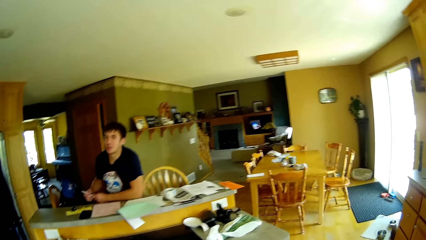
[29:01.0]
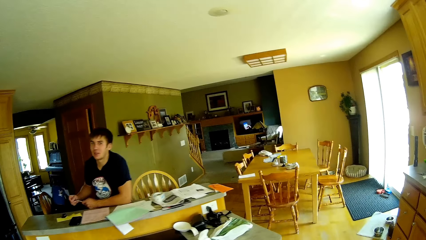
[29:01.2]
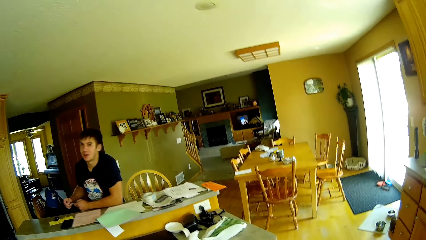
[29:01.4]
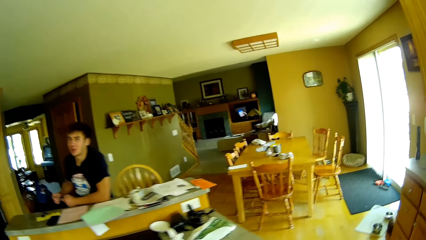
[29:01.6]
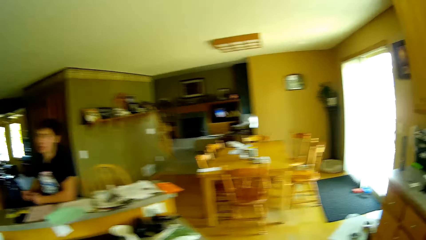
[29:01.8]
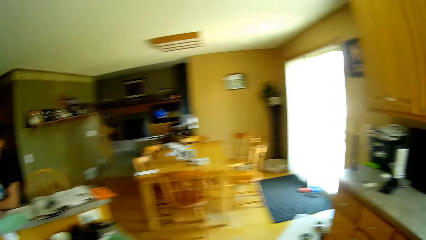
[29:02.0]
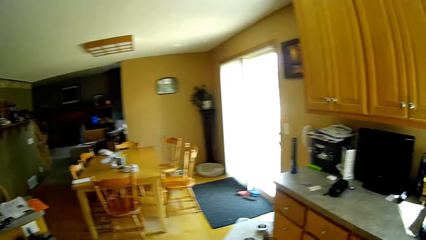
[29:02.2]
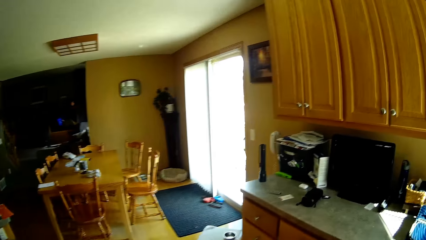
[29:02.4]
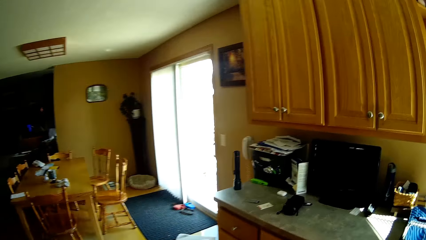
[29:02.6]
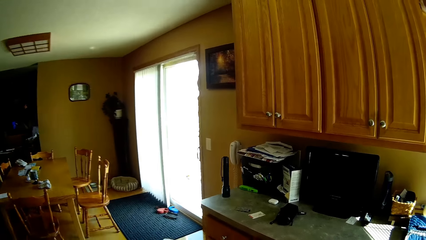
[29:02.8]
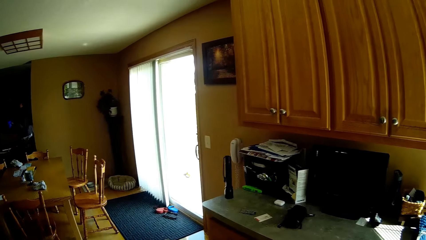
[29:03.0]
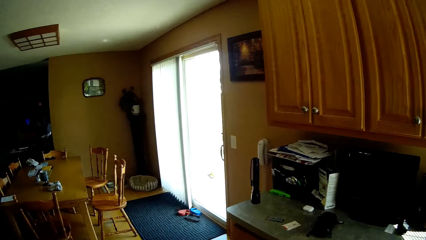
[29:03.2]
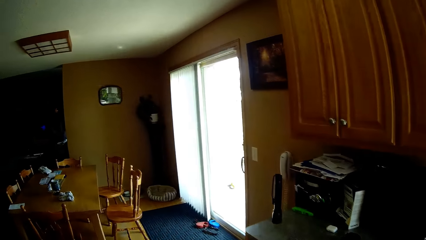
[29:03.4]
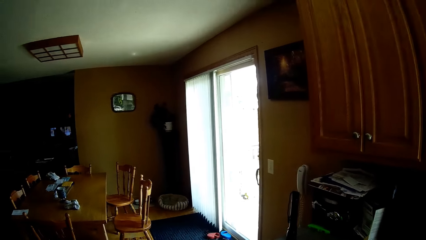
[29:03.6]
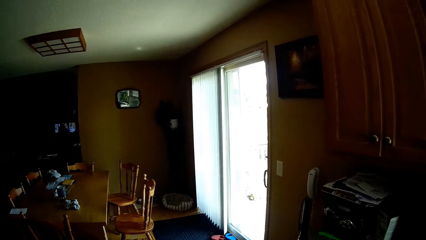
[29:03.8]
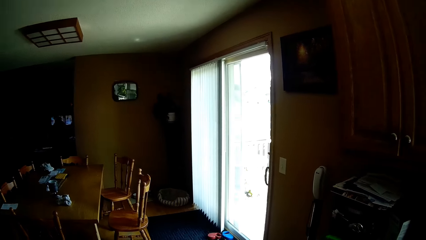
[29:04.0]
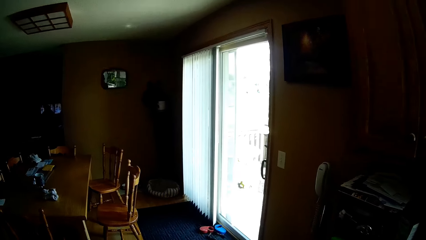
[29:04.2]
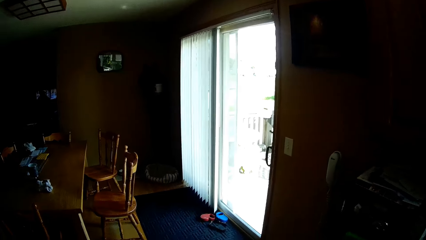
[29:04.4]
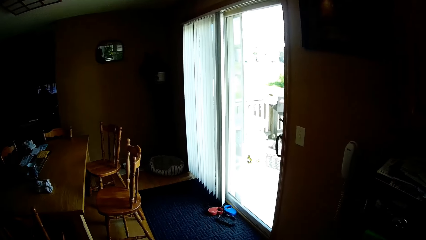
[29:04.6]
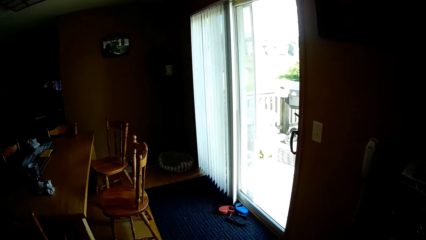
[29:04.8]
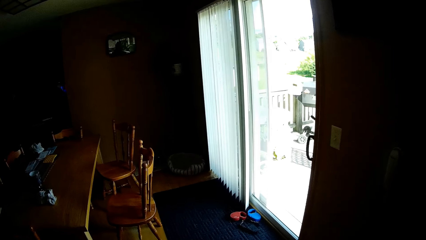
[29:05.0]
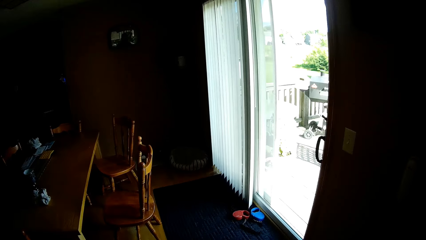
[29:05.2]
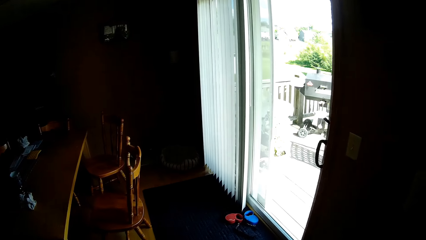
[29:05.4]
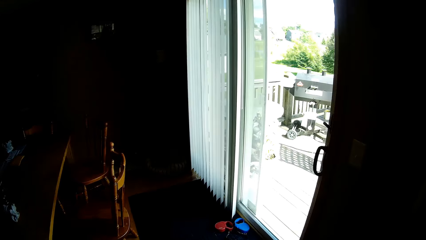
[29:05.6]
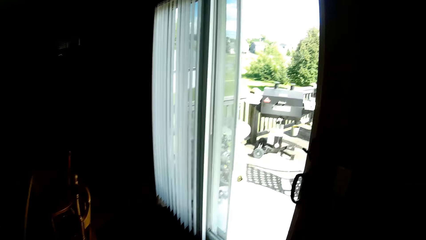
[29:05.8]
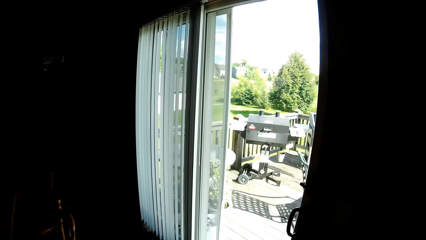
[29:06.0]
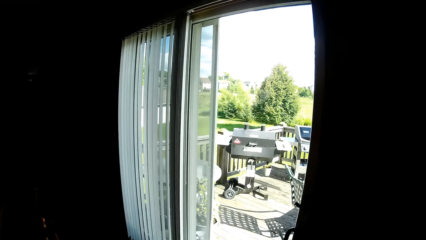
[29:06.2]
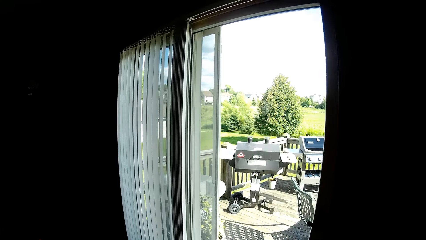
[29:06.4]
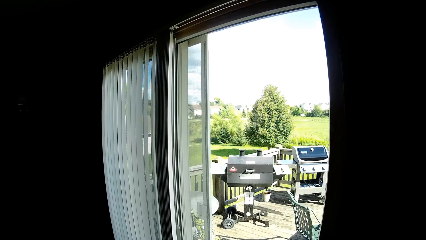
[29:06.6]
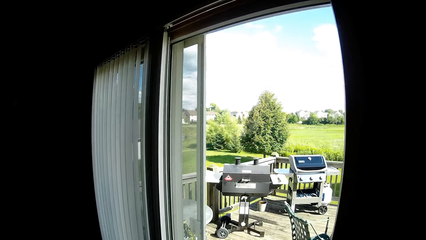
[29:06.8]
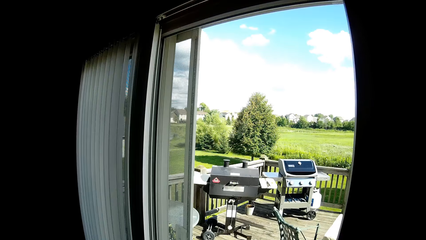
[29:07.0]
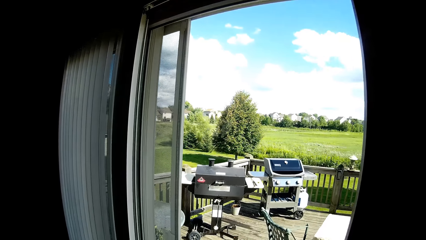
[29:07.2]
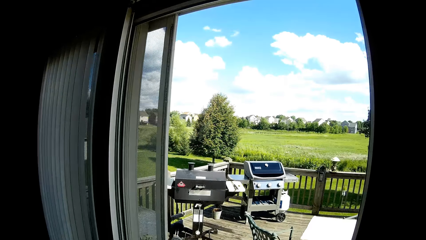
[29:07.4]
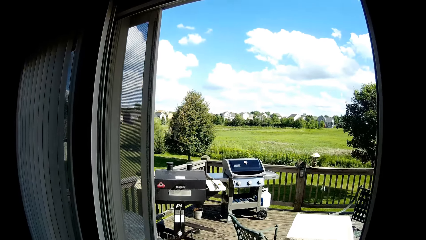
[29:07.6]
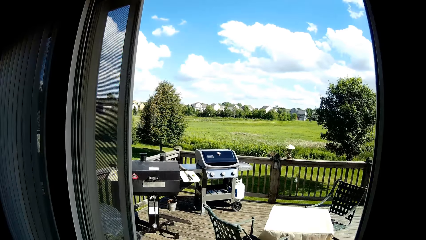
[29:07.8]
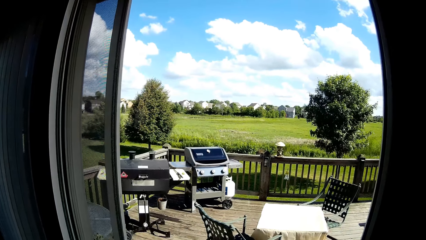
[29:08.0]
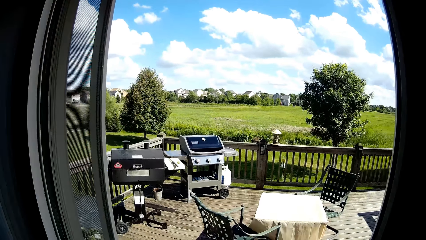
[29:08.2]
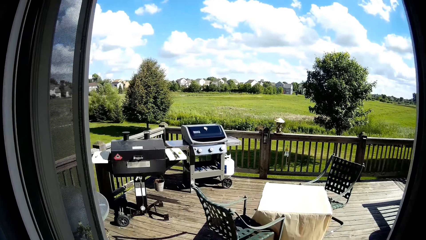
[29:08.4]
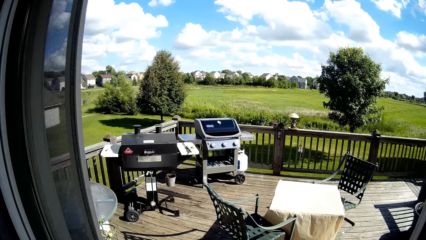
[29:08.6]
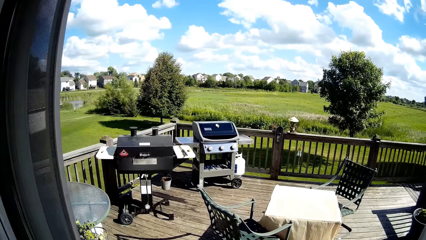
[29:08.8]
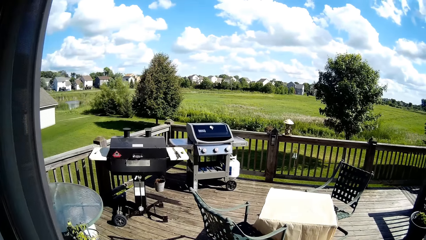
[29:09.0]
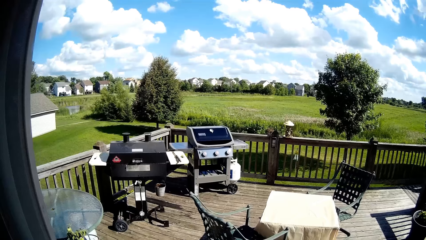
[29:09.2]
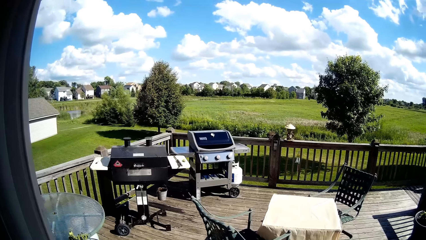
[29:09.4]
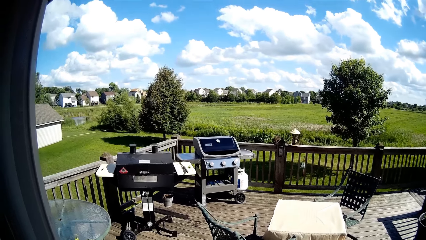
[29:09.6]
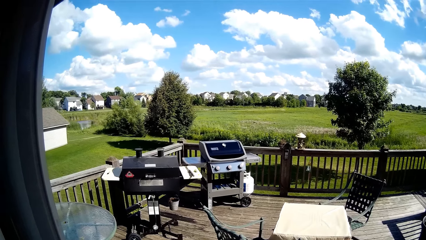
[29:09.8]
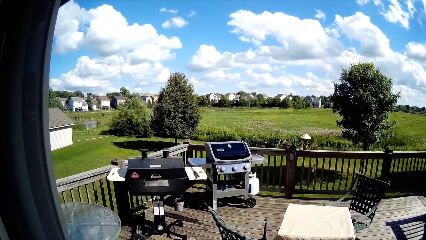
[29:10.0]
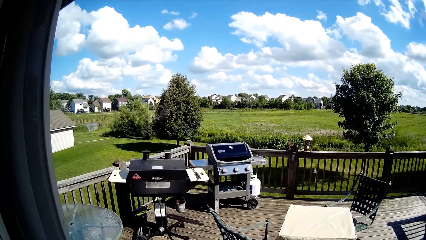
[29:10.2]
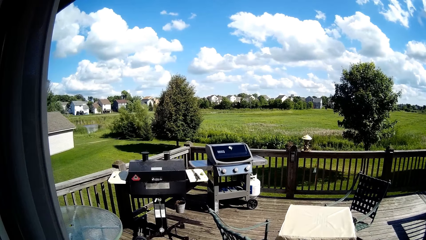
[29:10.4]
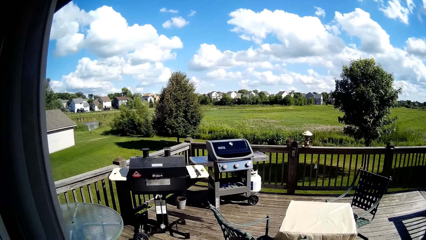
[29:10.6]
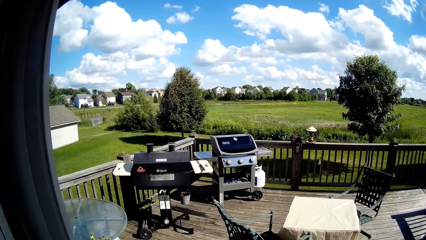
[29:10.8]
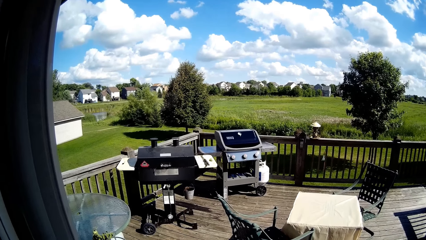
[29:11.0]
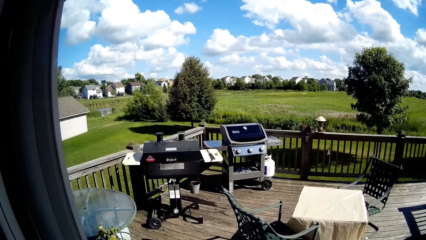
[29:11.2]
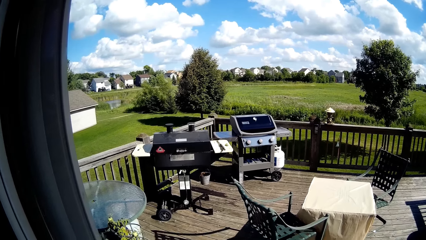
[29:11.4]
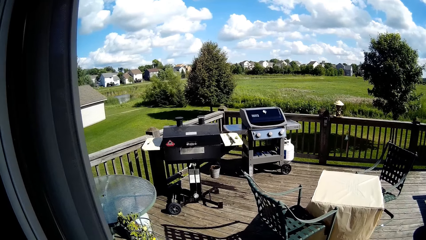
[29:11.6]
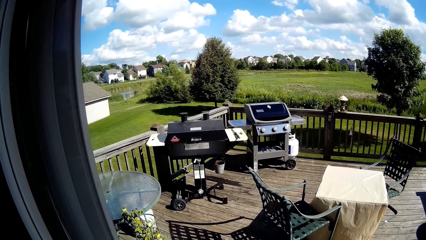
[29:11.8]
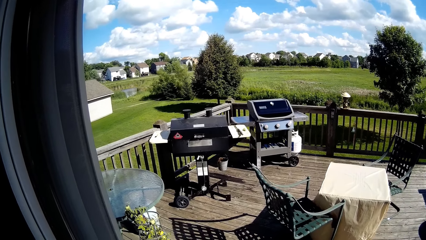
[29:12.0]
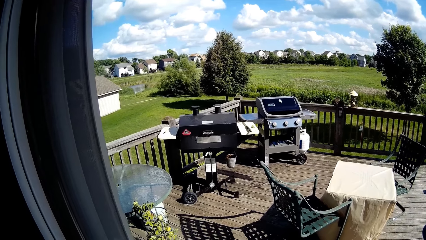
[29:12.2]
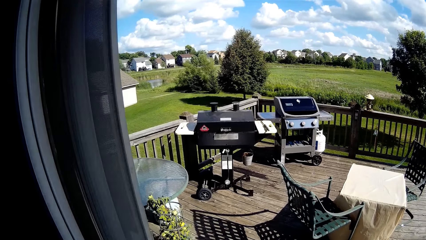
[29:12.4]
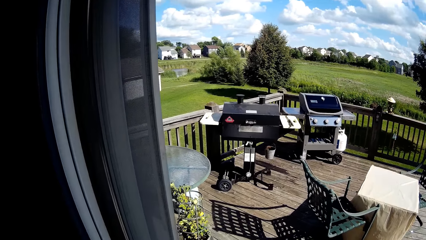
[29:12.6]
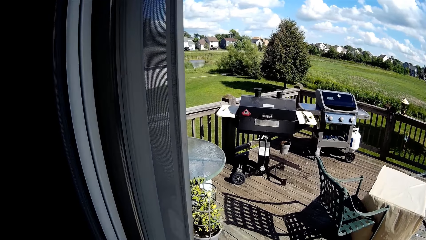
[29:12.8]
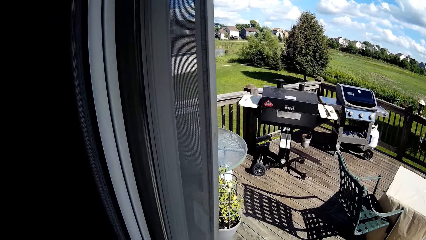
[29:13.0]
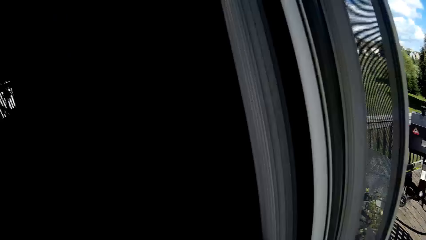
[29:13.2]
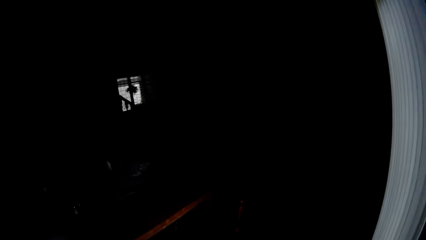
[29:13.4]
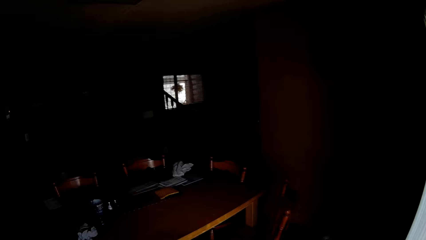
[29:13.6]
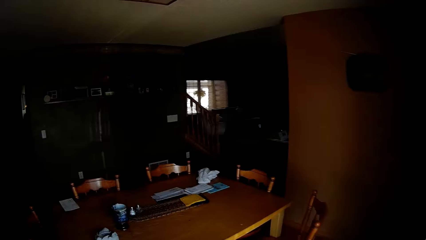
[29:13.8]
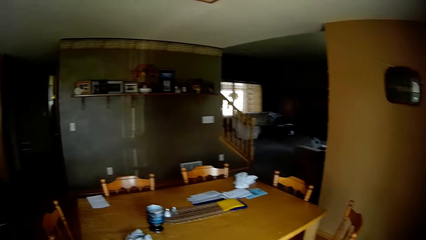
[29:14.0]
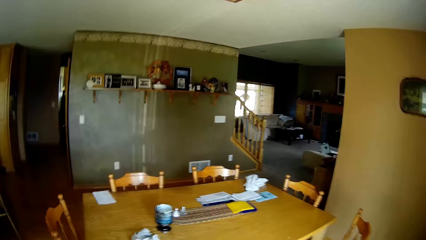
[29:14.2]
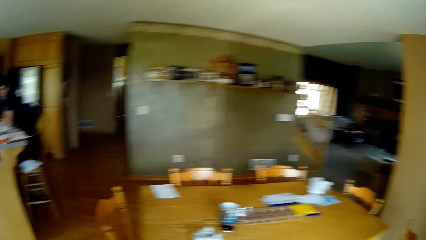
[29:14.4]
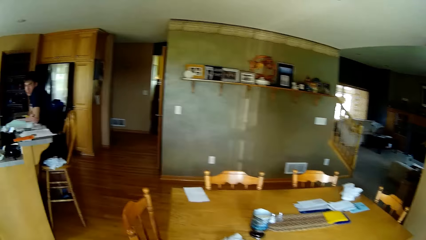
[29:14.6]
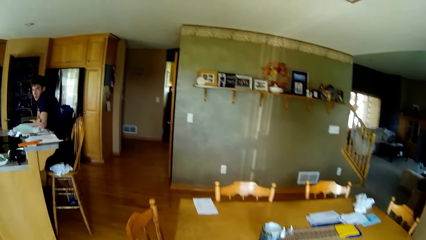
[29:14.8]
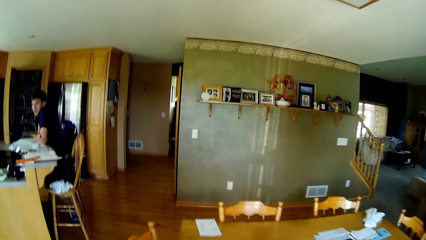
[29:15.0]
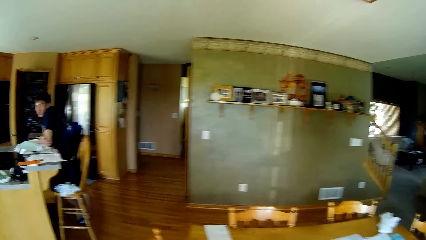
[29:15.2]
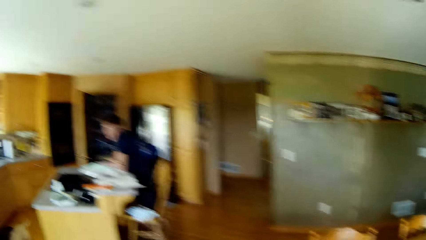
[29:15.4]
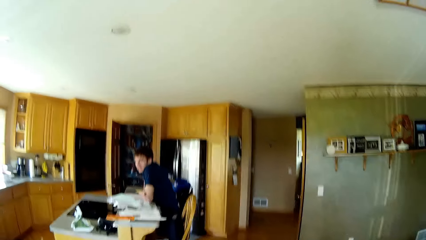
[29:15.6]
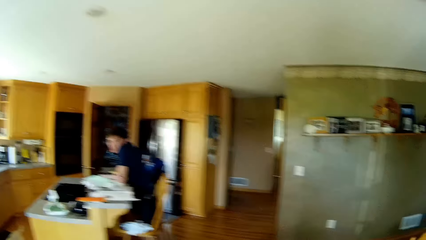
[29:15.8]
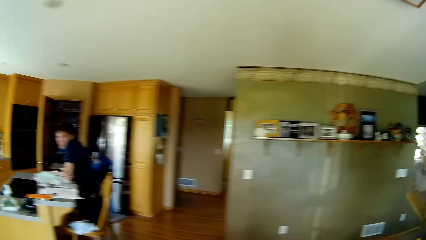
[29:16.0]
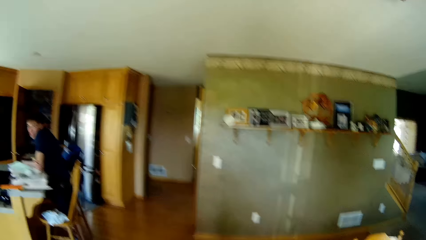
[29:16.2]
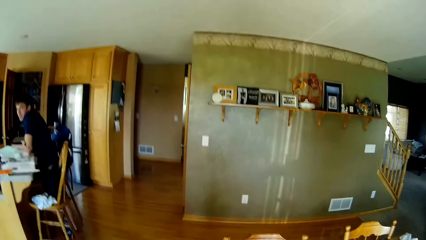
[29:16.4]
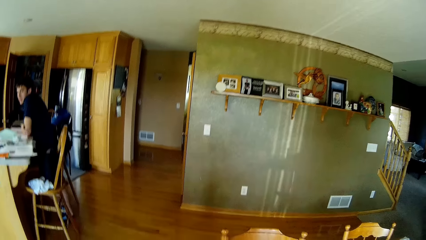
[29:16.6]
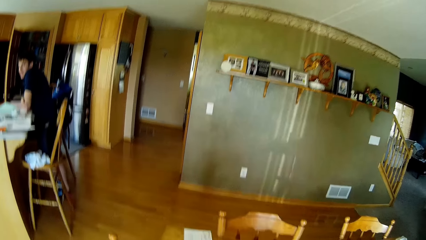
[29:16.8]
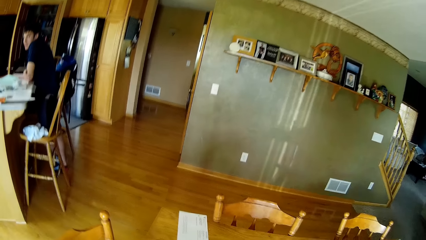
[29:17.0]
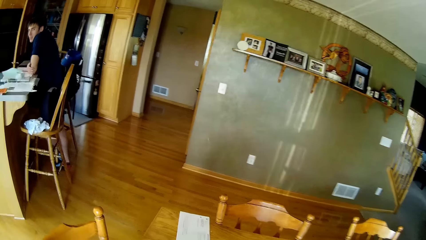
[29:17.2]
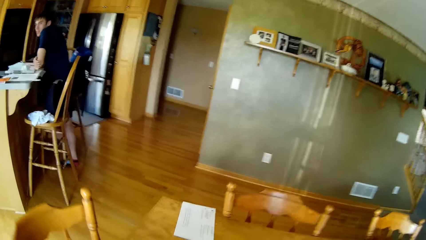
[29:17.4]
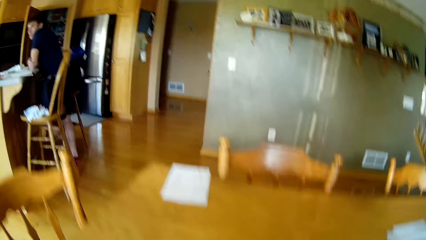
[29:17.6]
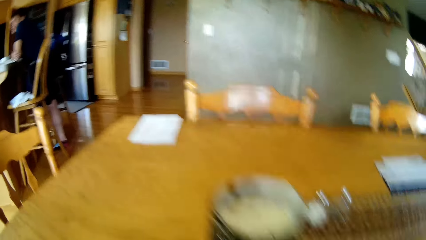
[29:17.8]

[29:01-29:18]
The camera wearer walks in the house. They look around. They look outside. They walk around. They talk to a man.
